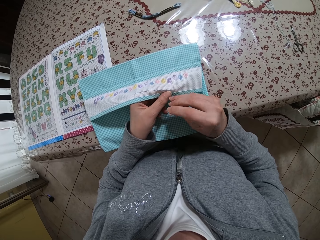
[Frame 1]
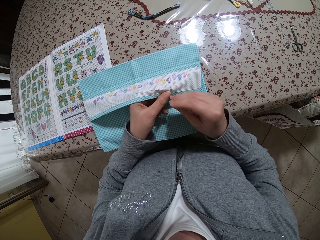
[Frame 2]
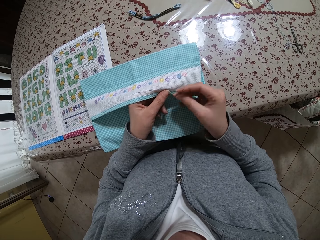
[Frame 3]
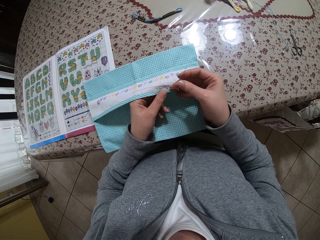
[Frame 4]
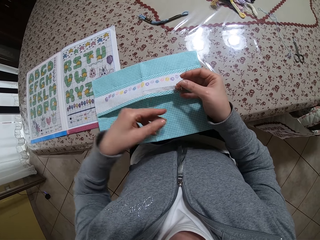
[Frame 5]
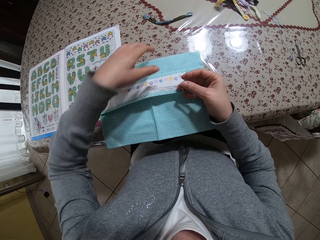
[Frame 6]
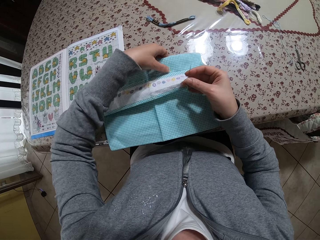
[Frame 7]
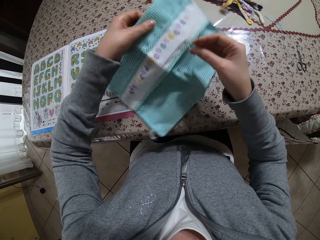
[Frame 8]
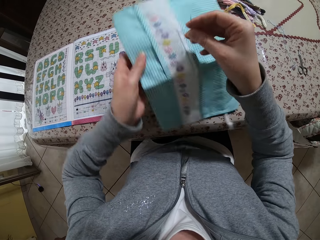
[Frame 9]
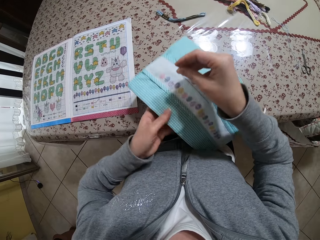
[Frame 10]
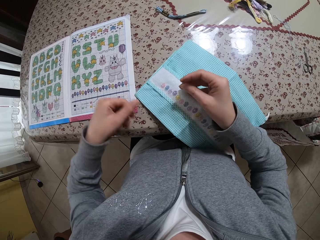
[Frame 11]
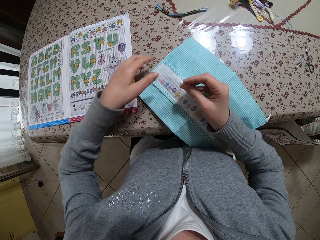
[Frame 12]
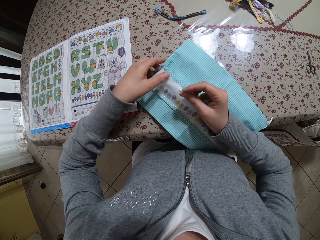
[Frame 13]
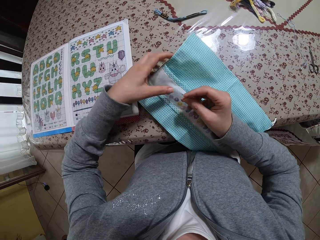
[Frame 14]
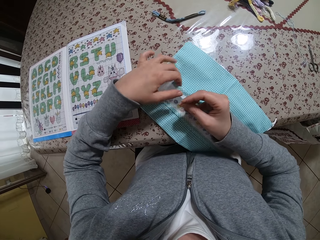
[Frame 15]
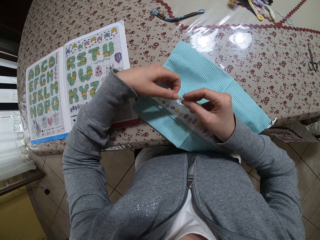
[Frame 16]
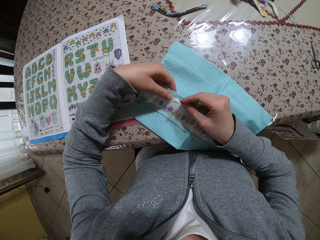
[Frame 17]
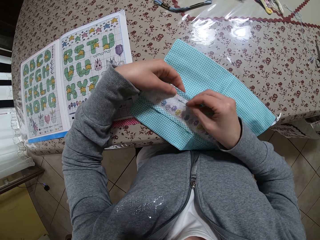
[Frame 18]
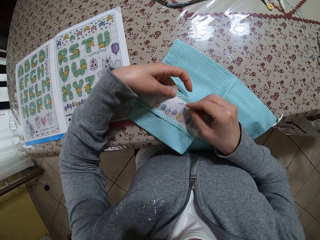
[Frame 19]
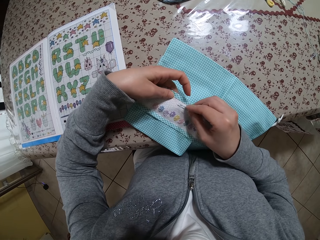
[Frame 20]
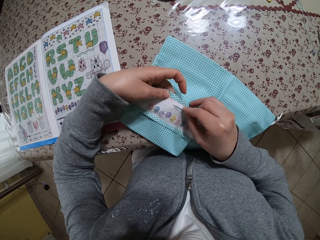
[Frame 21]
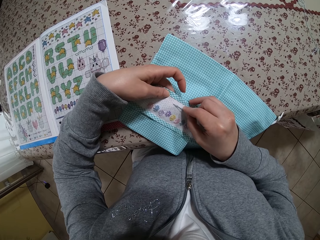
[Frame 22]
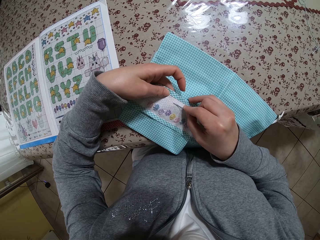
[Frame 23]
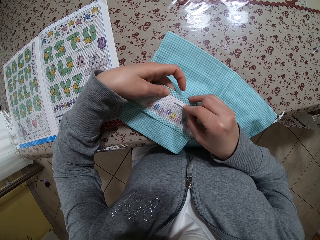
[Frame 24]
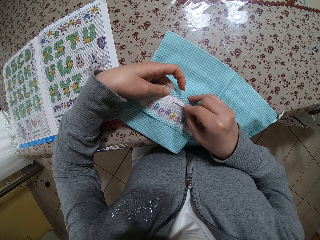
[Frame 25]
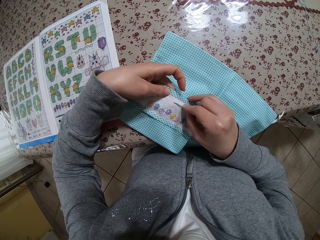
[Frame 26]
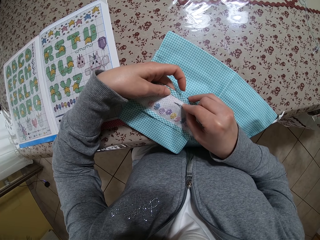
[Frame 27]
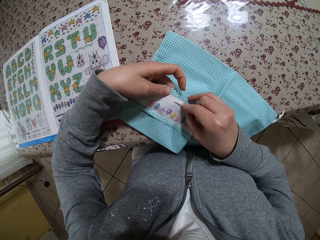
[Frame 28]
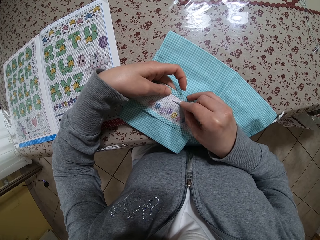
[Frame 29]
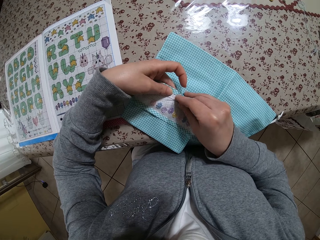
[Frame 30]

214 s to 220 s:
The camera wearer turns the purse or fabric on the table with both hands. She sews the purse with the needle and thread in her right hand. She knits the fabric.

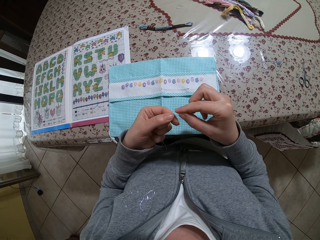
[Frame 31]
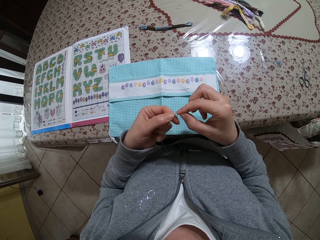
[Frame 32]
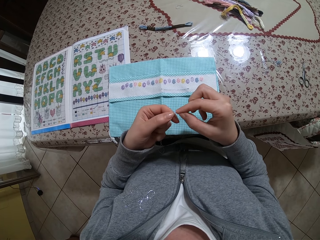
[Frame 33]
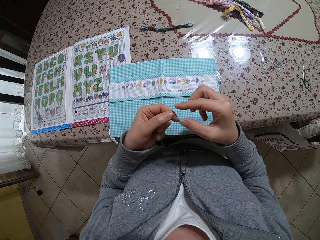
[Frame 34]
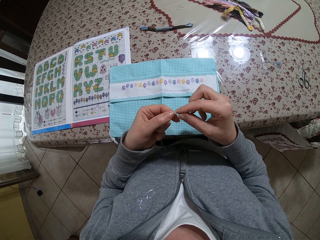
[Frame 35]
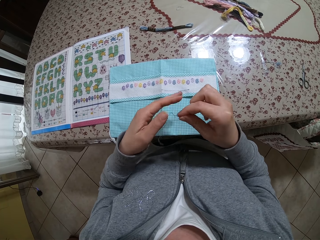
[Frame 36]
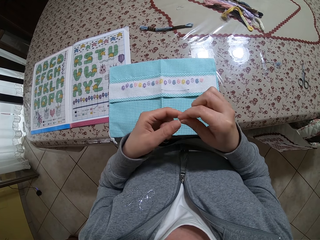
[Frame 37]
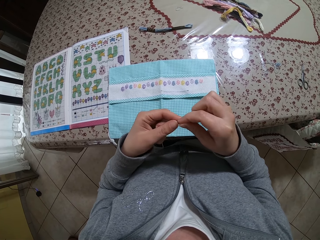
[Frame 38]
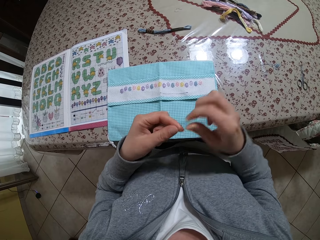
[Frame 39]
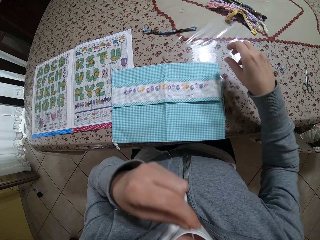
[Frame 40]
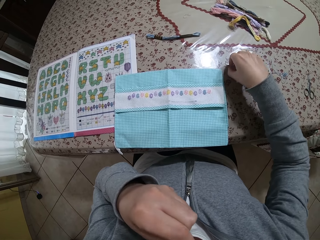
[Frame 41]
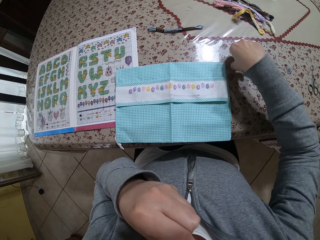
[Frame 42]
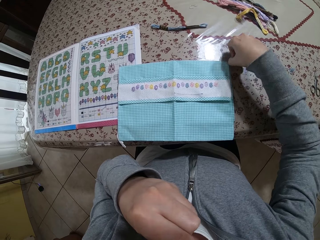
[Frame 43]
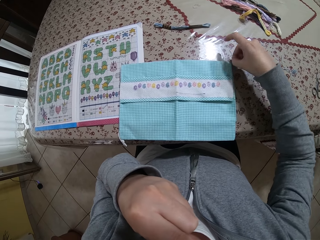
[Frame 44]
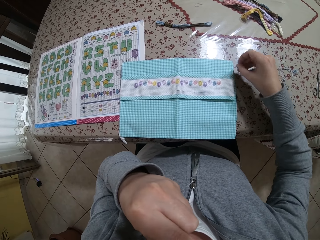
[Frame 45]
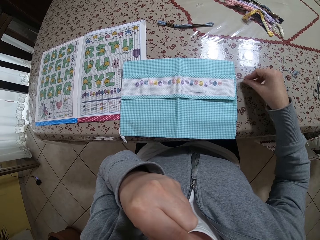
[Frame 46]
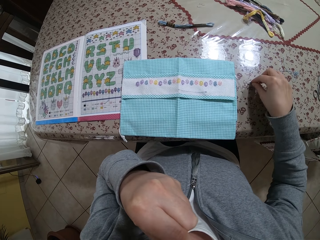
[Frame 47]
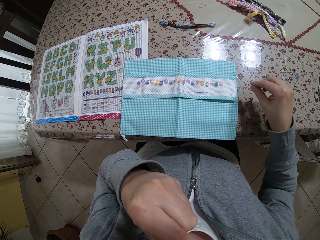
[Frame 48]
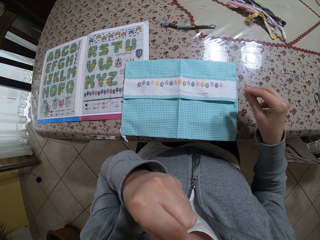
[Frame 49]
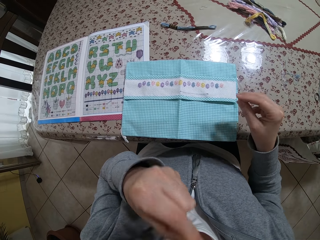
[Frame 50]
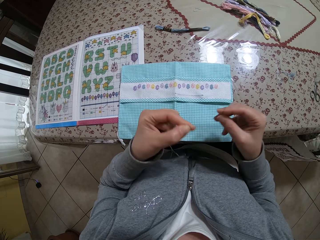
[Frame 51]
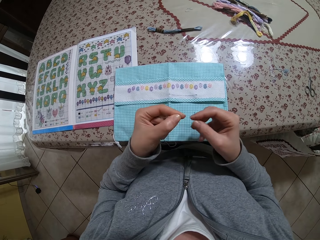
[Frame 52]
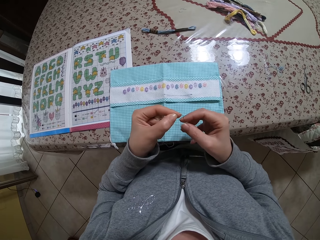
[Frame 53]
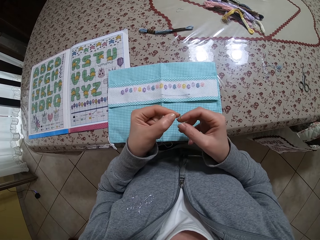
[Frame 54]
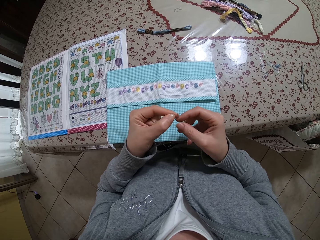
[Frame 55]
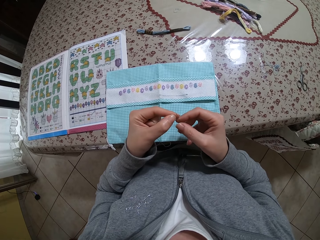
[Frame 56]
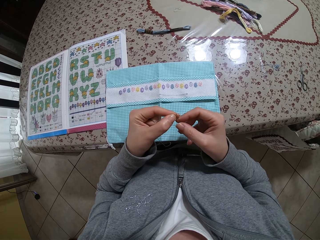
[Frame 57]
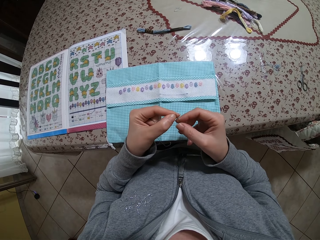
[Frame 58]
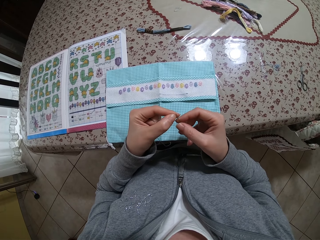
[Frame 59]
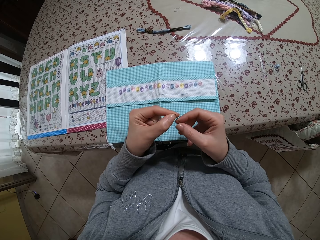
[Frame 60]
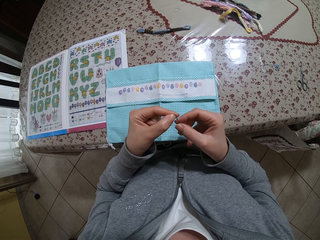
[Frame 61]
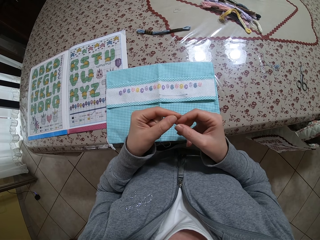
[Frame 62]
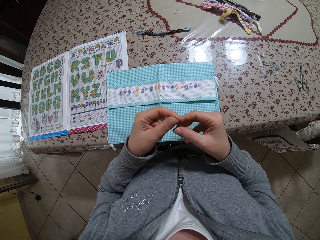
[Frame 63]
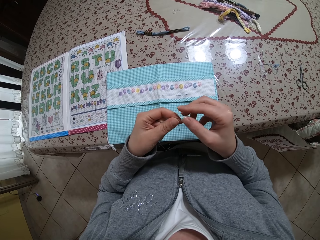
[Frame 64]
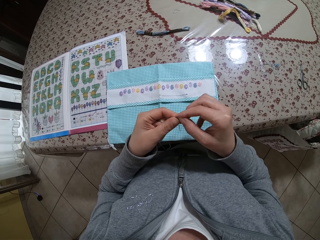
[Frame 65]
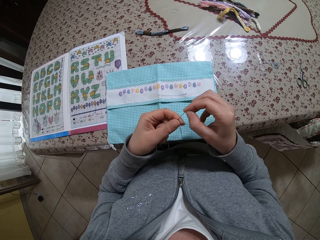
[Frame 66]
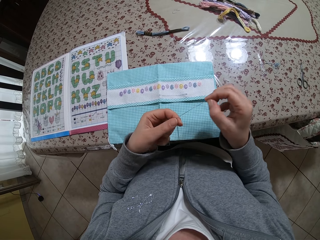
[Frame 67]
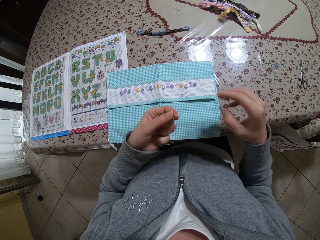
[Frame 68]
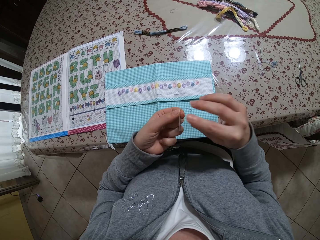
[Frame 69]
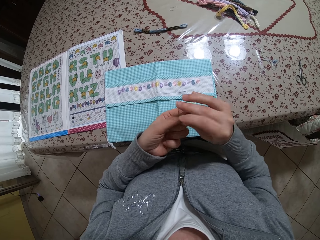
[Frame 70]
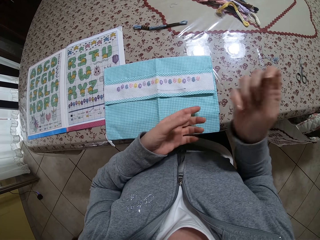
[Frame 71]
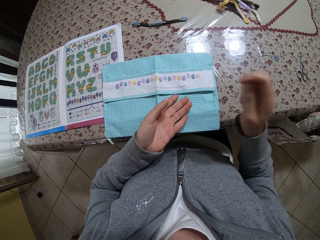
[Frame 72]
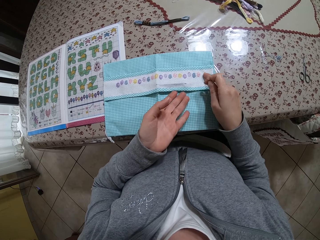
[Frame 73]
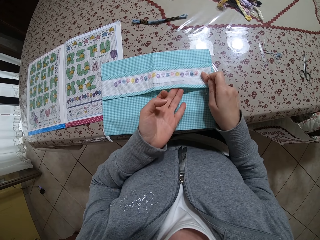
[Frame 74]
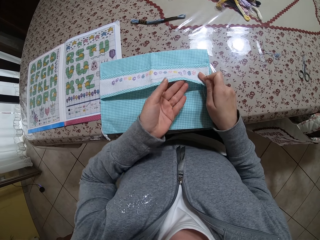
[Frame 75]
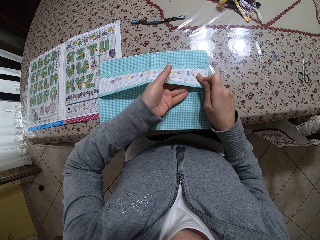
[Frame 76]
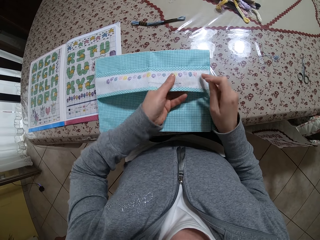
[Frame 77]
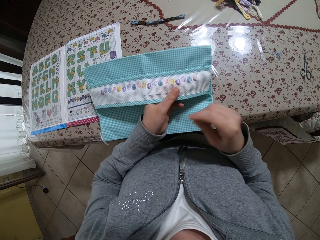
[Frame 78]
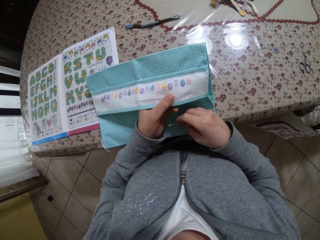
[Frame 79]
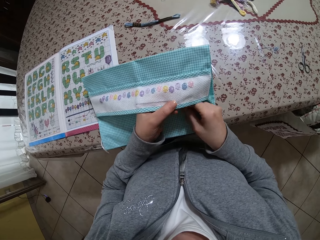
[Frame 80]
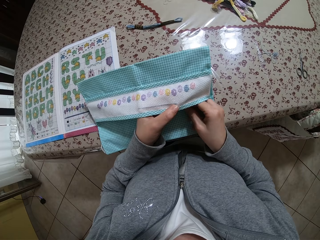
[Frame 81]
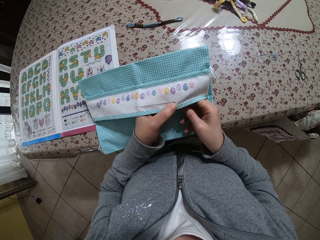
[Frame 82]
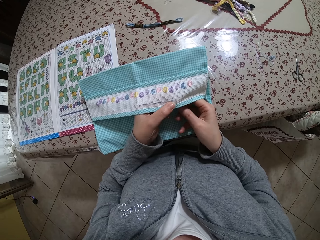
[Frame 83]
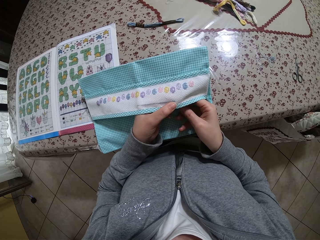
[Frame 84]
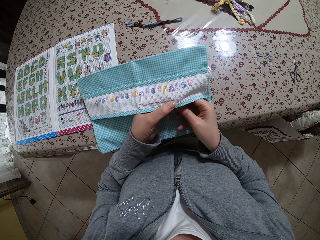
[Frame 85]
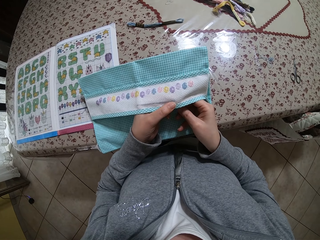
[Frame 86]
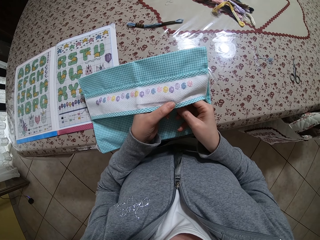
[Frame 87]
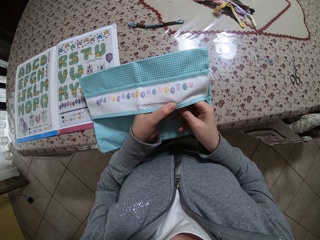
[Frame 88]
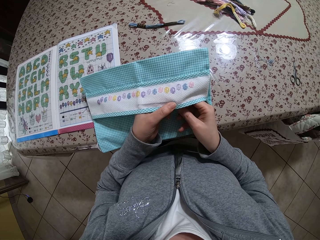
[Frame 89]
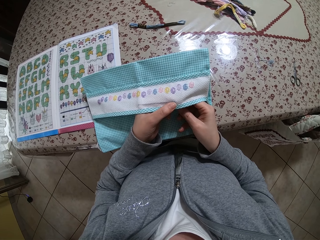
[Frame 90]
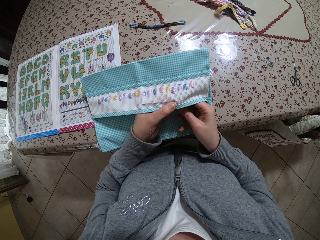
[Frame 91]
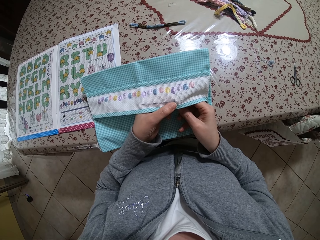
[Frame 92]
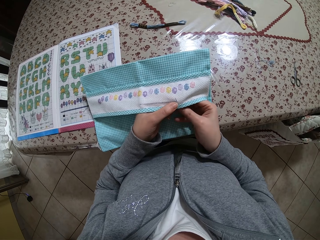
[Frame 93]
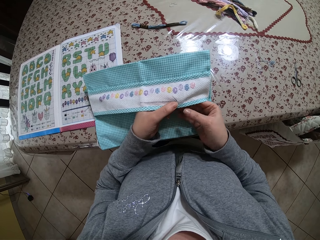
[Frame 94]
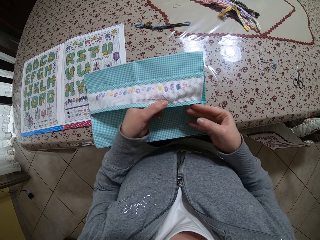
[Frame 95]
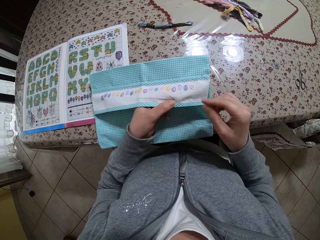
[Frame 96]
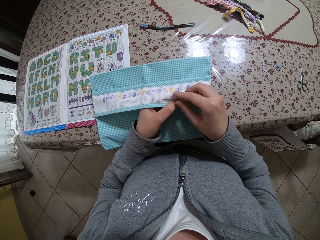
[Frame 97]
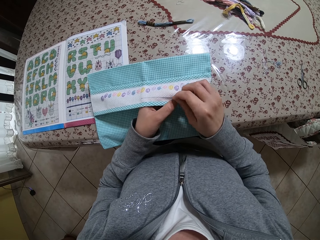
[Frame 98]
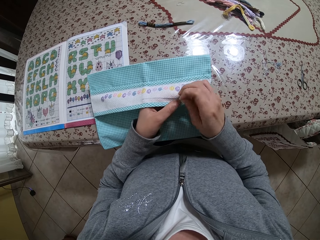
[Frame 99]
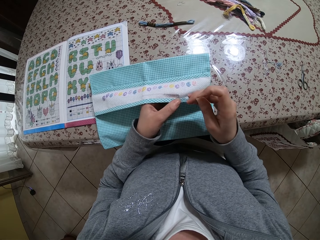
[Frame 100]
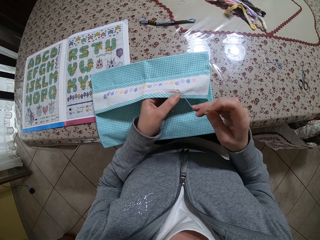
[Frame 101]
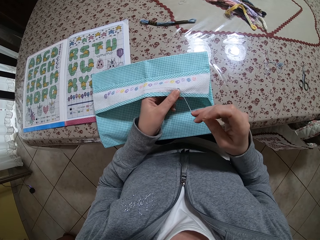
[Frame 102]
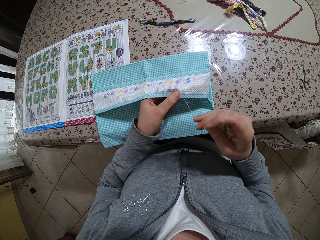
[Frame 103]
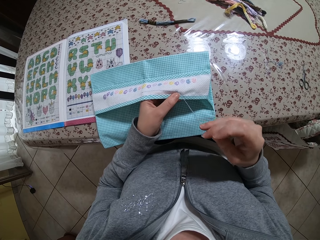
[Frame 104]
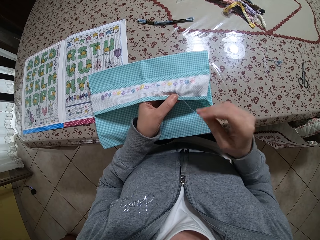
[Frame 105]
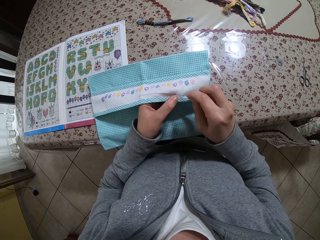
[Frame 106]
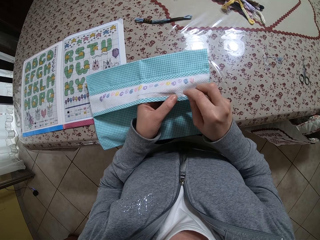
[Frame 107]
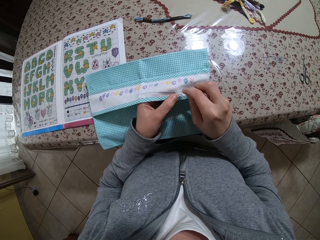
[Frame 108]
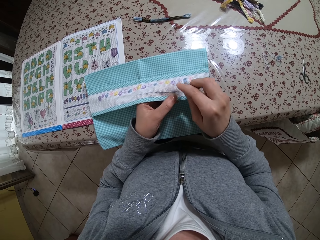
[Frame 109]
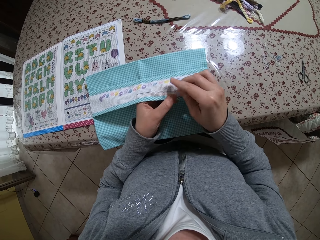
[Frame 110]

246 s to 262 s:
The camera wearer picks up the needle from the table with her right hand. She inserts the tiny thread in her left hand into the needle in her right hand. She holds the purse or fabric with her left hand. She knits the fabric.
